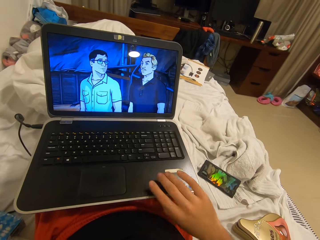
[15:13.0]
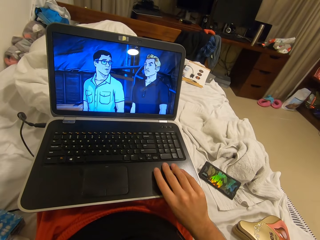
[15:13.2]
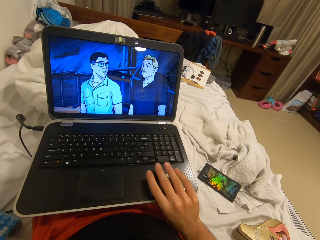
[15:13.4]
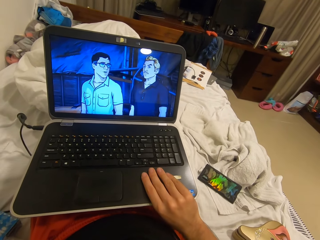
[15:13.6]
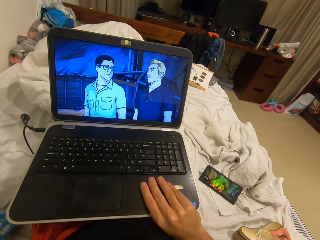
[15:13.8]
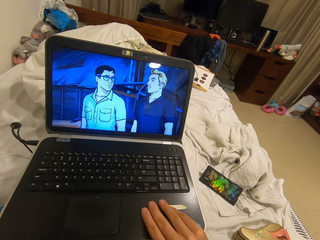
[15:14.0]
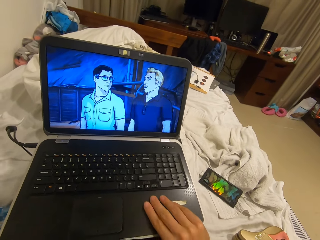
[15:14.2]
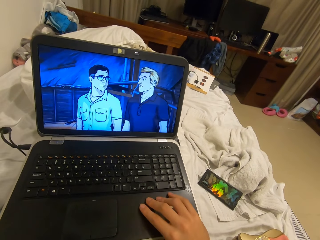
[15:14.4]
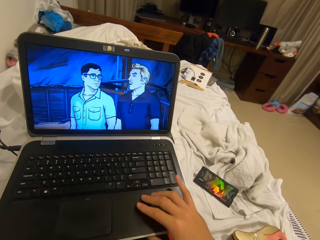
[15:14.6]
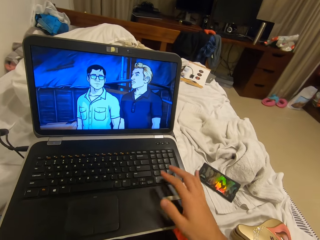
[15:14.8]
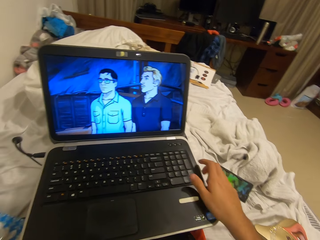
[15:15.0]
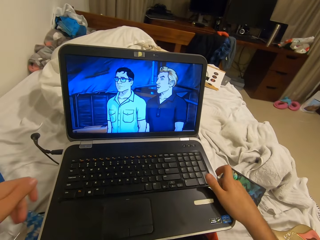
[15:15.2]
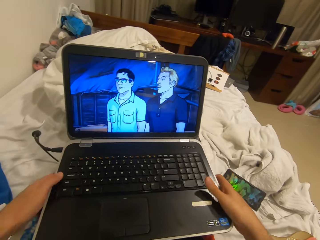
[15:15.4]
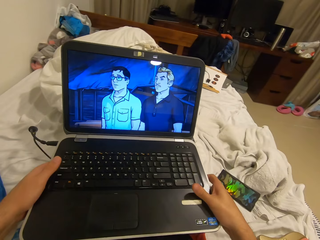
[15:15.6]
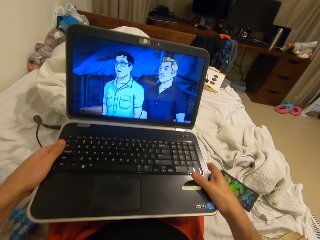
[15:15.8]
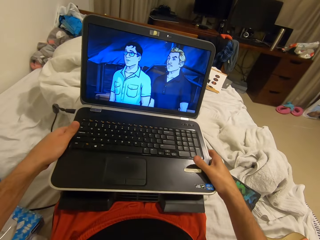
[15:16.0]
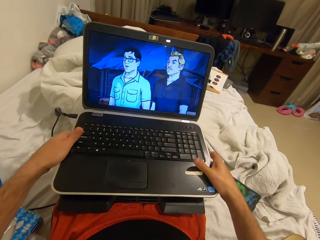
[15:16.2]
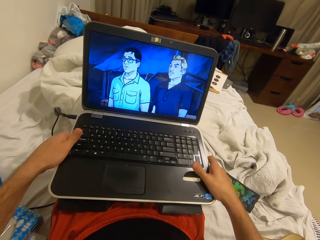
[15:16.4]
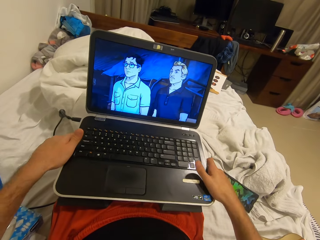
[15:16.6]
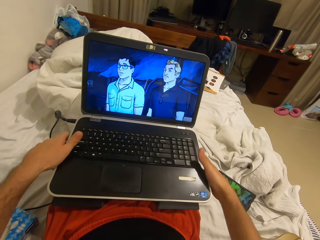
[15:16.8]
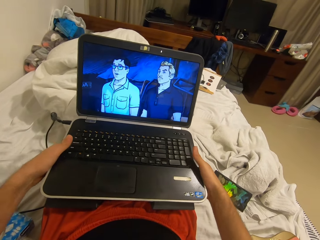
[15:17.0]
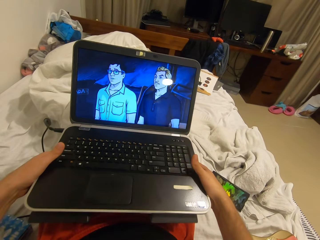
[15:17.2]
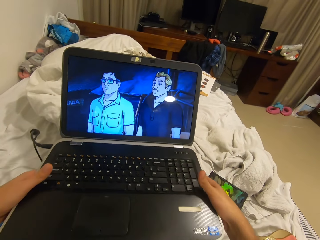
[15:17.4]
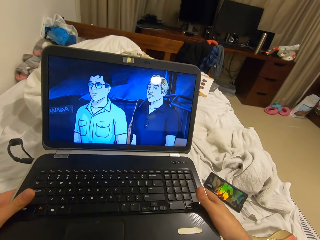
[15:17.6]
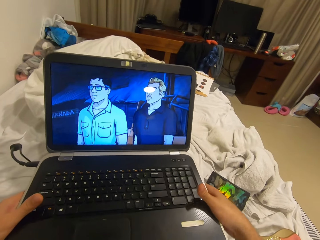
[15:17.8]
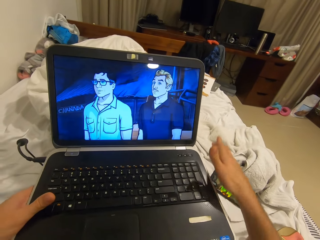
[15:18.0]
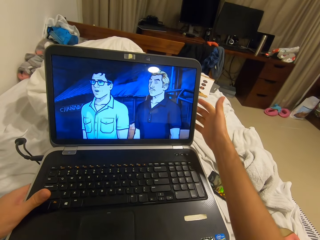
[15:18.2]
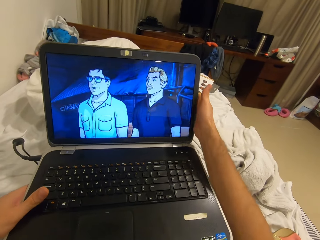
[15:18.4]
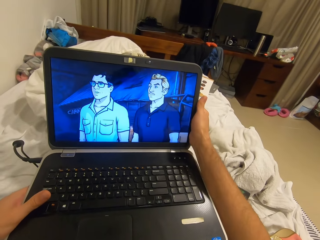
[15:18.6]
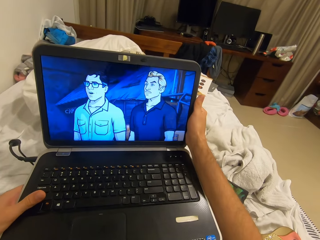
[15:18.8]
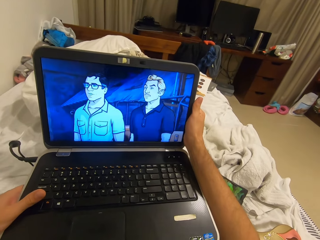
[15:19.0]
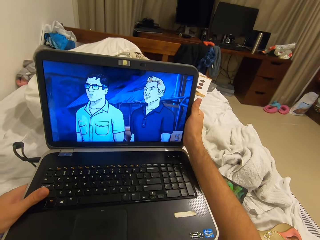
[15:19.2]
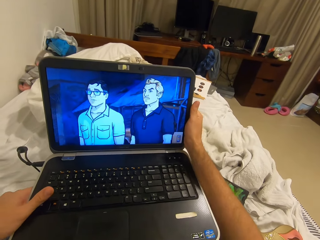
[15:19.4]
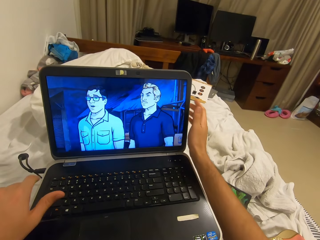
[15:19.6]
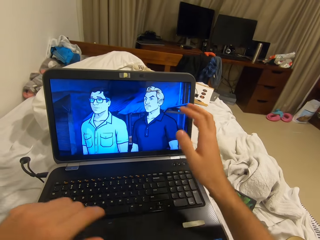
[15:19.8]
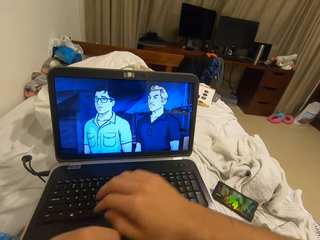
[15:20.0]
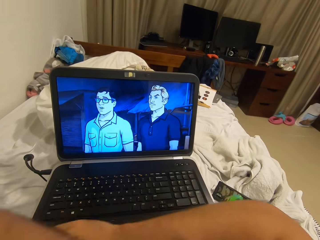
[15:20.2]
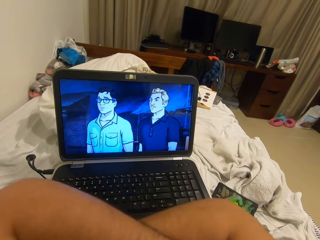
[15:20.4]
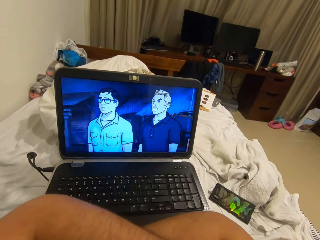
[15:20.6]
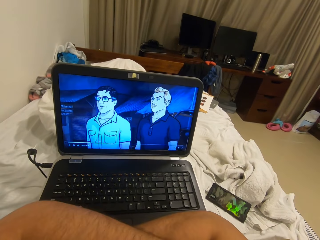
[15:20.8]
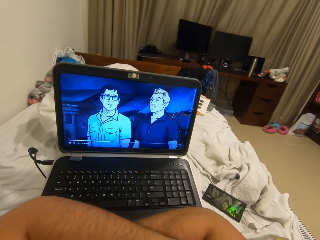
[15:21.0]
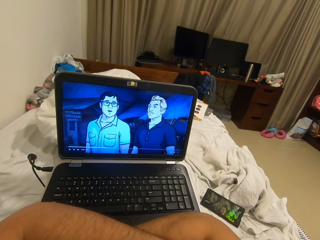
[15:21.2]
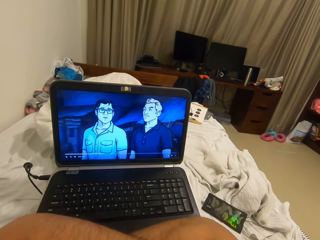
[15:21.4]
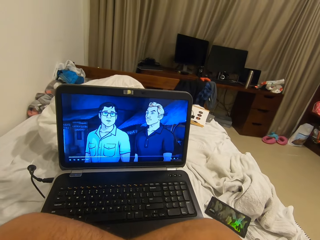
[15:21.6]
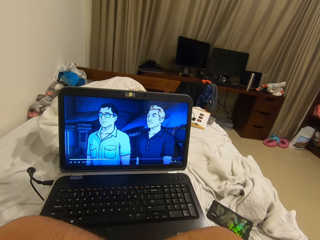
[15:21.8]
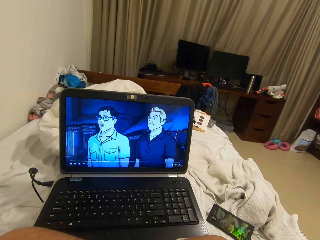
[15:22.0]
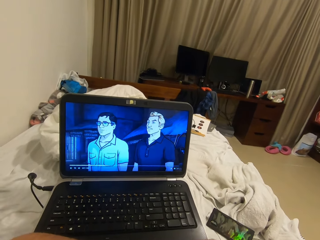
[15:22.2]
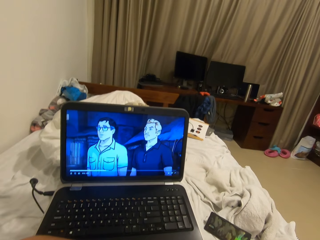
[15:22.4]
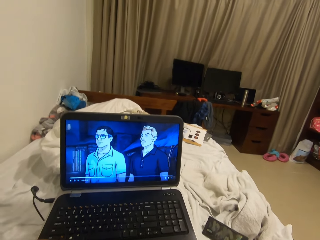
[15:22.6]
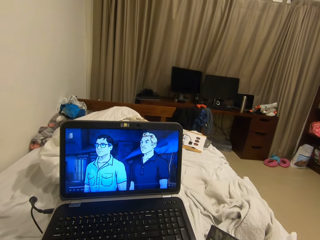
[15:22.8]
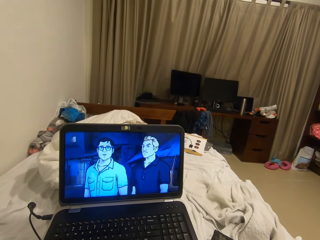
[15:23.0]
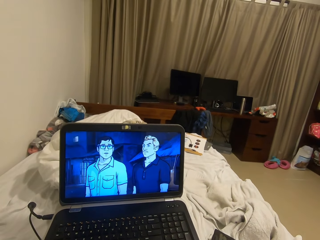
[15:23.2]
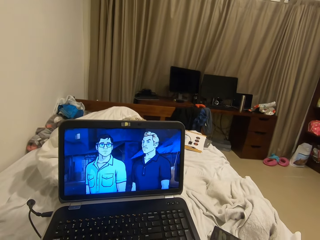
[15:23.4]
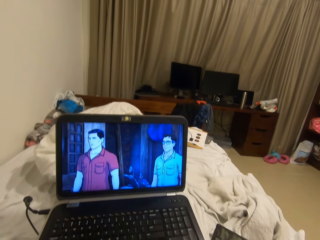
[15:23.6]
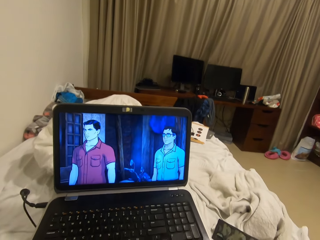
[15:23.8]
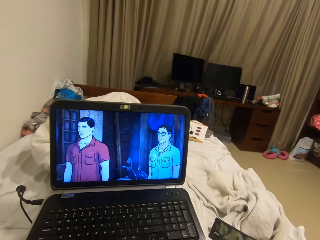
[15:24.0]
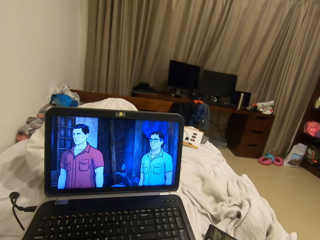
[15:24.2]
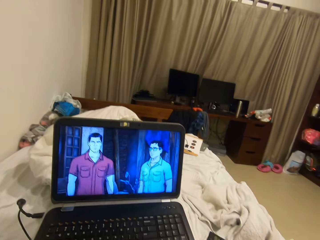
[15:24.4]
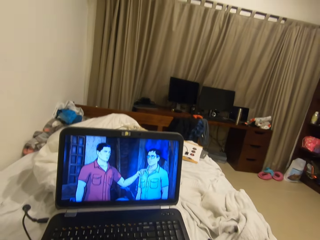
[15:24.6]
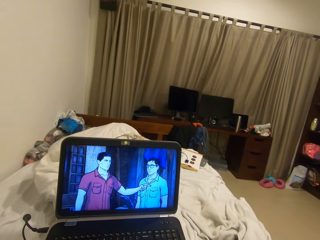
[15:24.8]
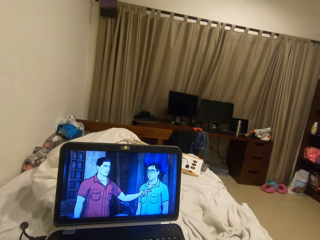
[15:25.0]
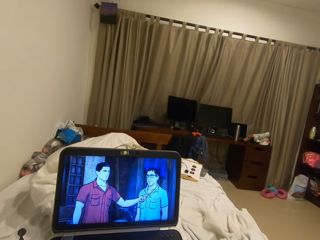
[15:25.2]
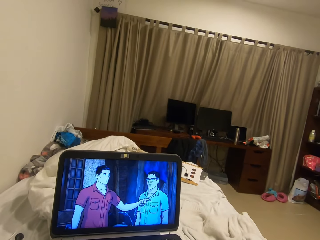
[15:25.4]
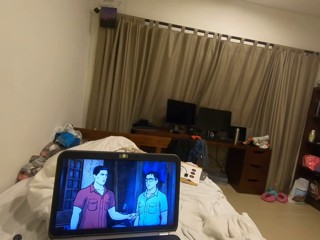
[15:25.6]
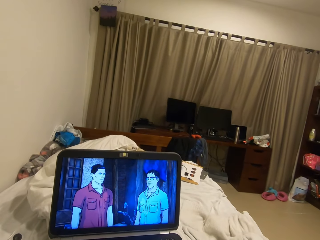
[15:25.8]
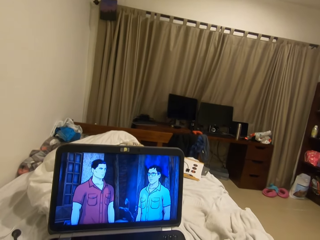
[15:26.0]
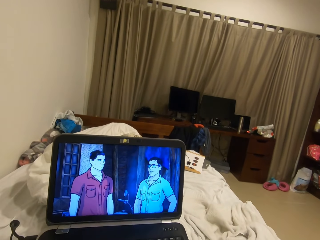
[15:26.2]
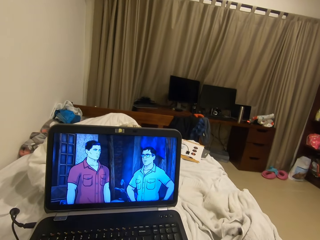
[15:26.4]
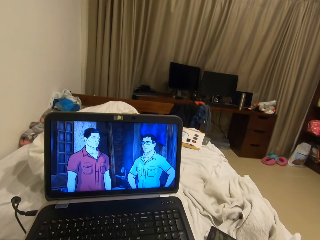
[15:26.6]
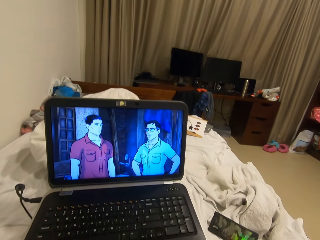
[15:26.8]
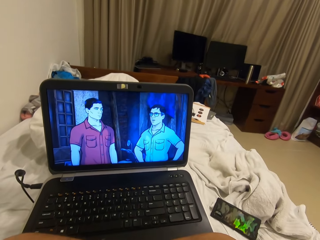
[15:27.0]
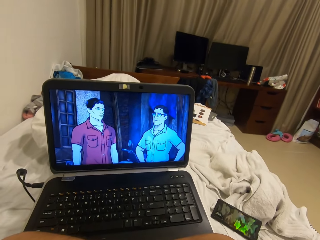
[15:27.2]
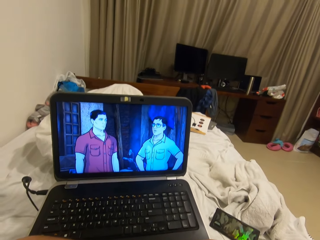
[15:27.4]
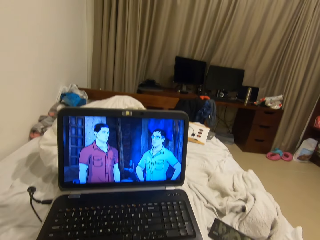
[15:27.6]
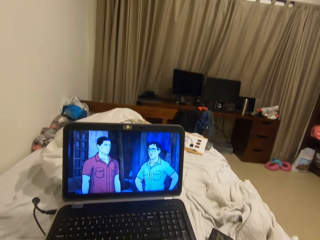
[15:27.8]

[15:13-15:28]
The camera wearer puts the hand on the laptop. He adjusts the laptop with both hands. He holds the laptop with the hands and moves the laptop. He holds the laptop with the hands. He removes his hands from the laptop and folds his hands together. He puts both hands on the laptop. He looks at the laptop.

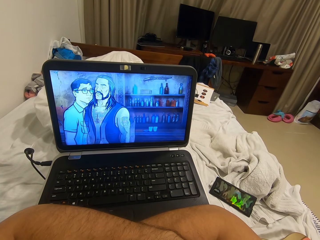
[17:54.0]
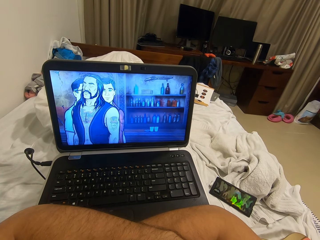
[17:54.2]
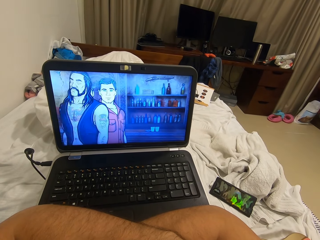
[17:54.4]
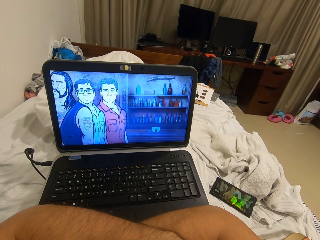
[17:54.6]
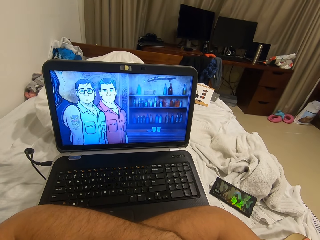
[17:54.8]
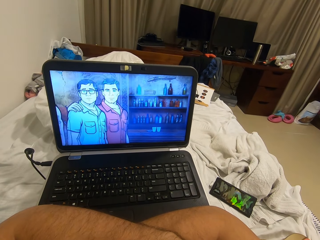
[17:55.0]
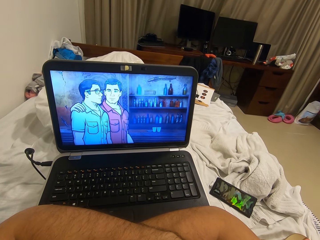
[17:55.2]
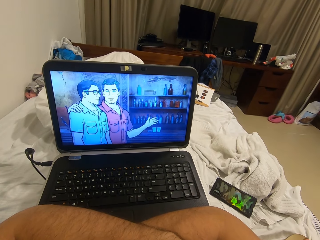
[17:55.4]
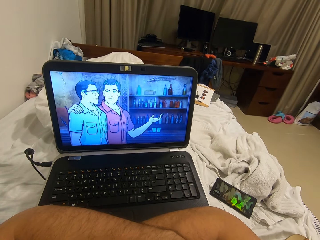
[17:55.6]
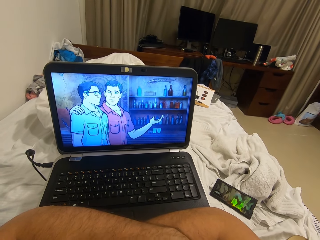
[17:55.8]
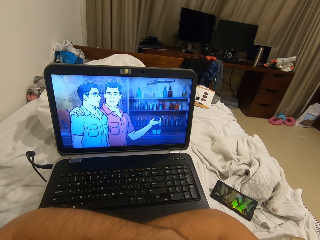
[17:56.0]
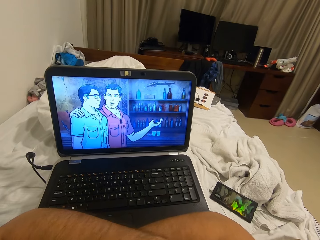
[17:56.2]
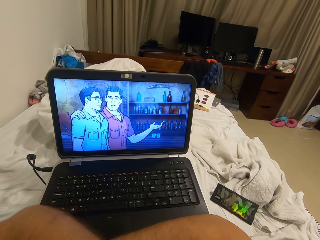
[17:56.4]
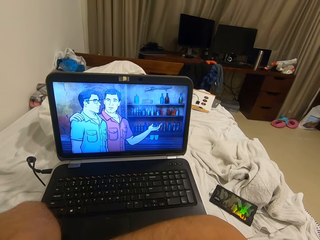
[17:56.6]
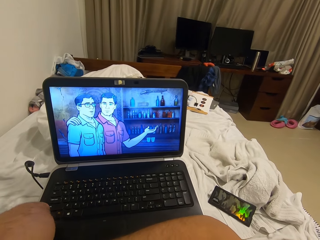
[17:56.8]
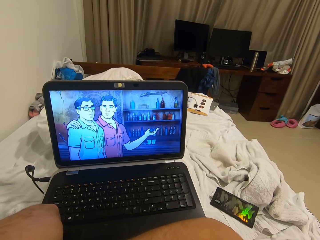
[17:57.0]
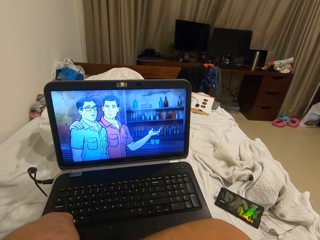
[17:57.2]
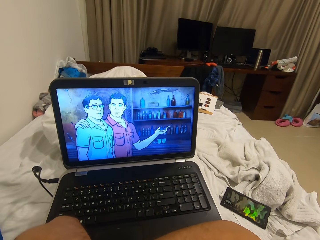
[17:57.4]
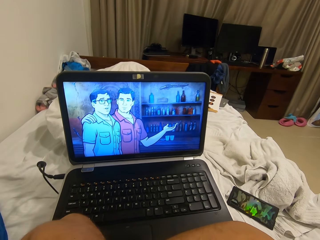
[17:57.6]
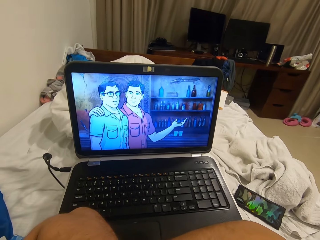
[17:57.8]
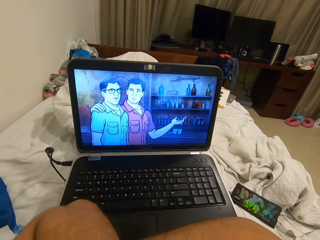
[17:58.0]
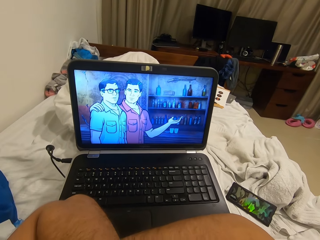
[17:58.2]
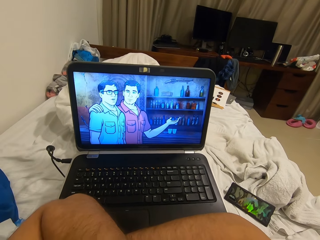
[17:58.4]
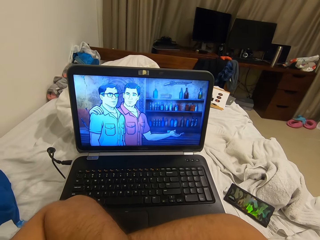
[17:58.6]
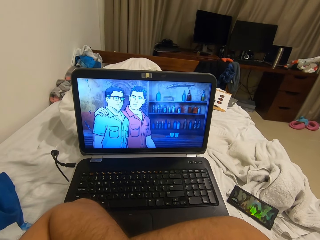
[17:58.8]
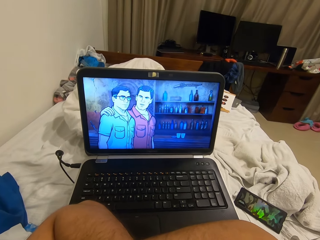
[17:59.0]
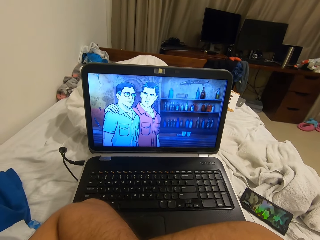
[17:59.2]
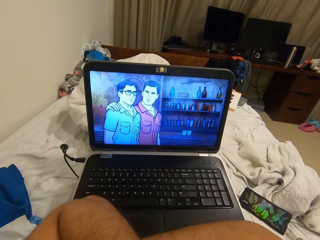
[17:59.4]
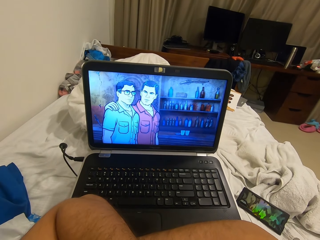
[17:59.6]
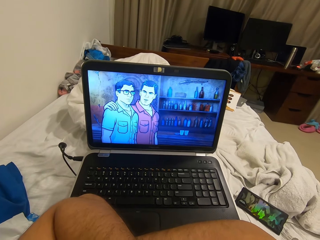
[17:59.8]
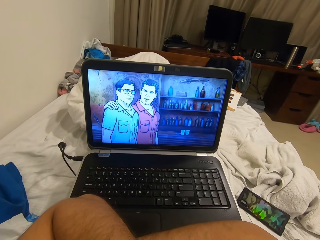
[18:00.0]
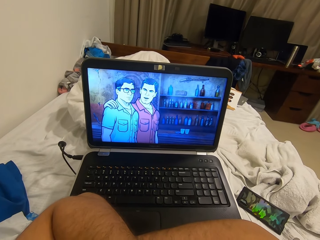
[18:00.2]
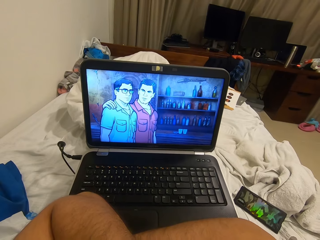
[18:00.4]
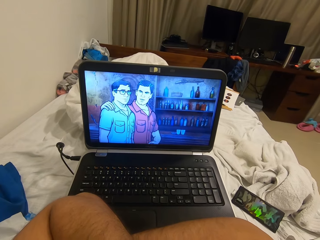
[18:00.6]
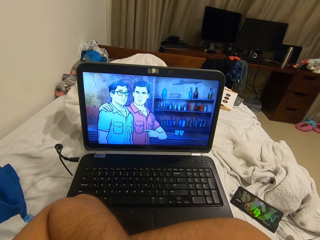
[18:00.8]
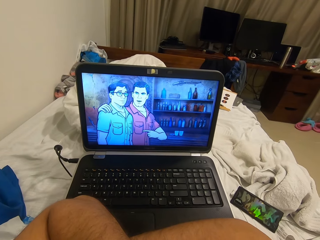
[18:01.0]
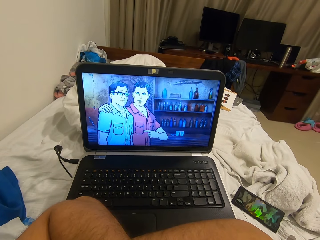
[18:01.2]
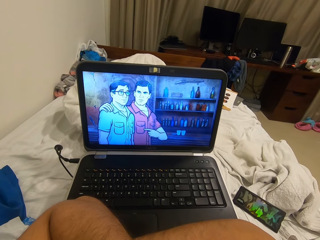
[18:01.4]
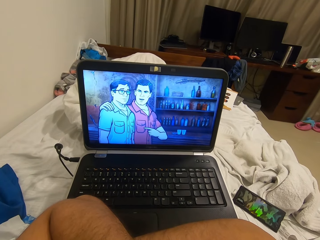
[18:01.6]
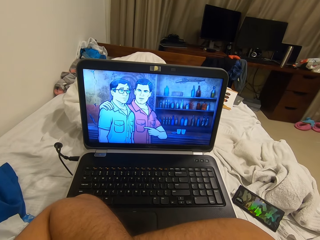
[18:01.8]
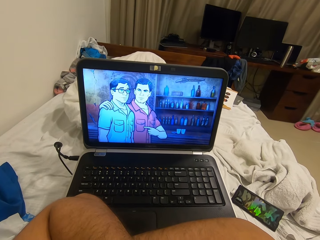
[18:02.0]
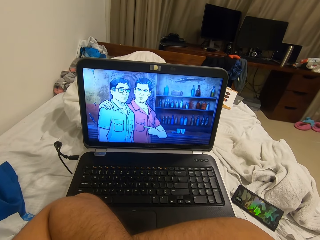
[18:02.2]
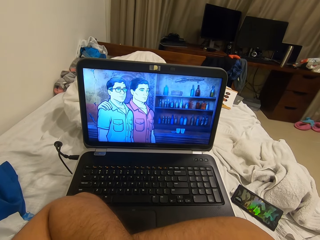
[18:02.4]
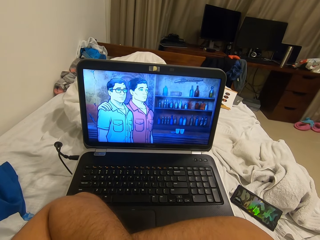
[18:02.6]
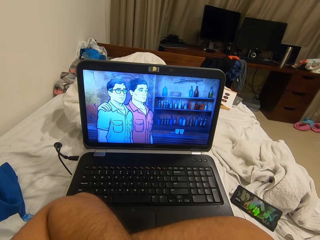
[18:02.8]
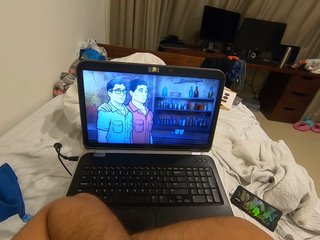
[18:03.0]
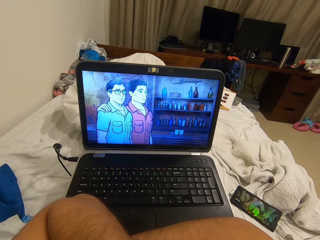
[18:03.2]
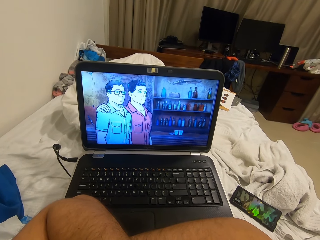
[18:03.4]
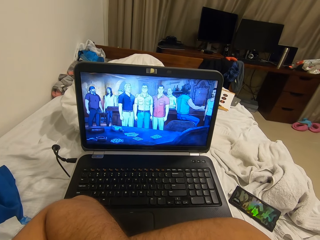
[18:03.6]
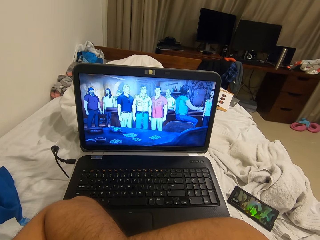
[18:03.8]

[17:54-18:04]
The camera wearer touches his face with his left hand. He moves the left hand. He looks at the laptop.
